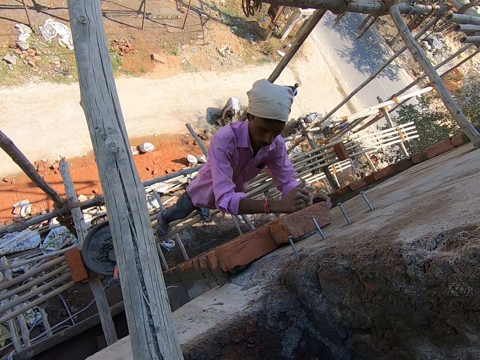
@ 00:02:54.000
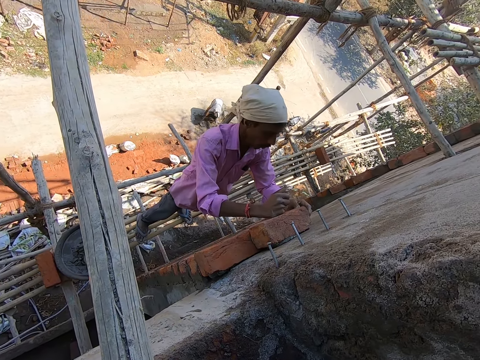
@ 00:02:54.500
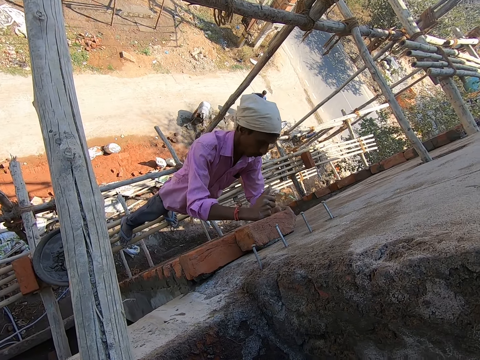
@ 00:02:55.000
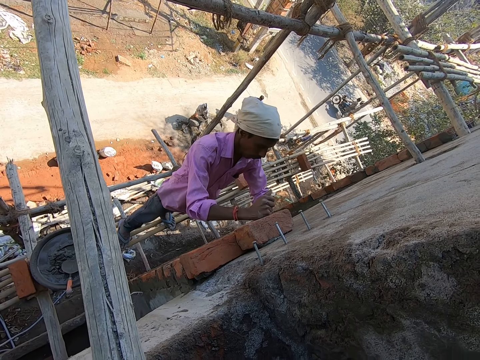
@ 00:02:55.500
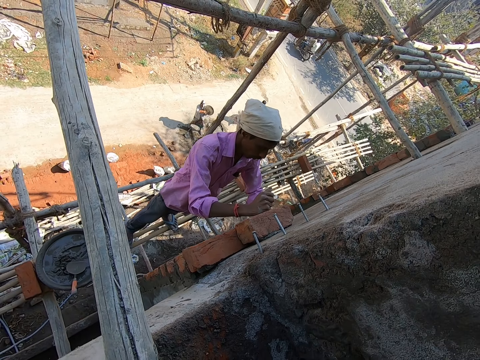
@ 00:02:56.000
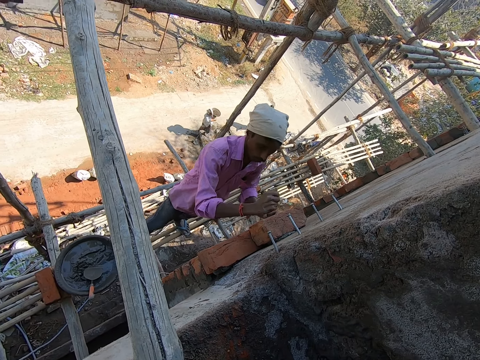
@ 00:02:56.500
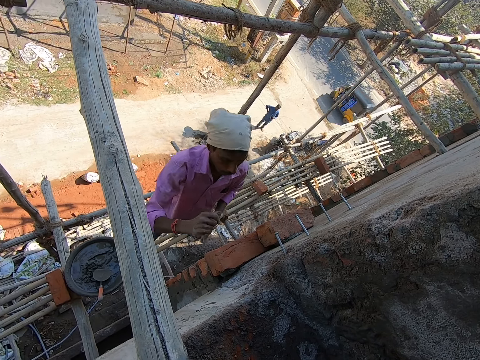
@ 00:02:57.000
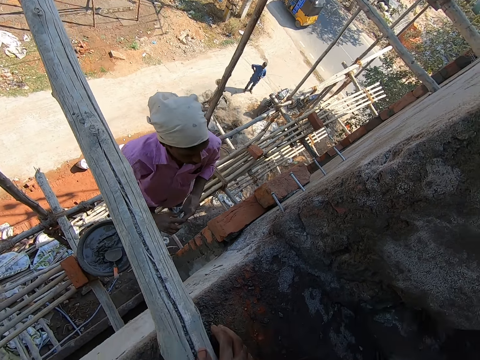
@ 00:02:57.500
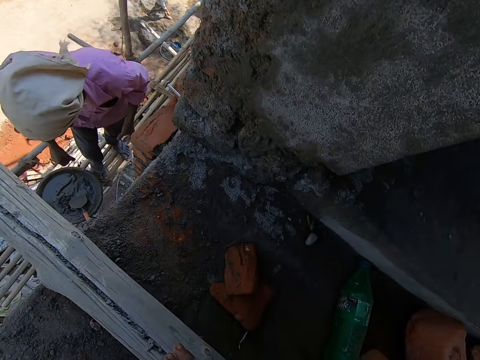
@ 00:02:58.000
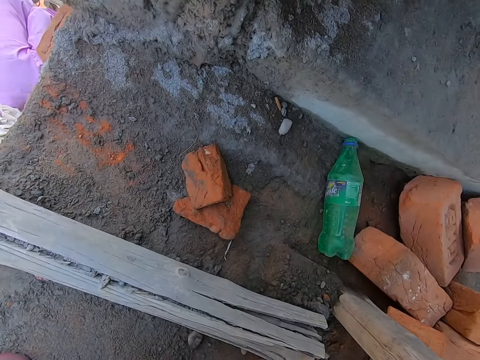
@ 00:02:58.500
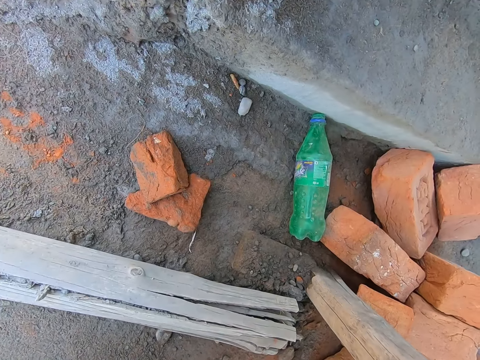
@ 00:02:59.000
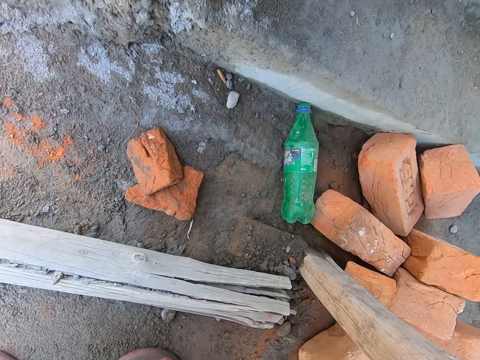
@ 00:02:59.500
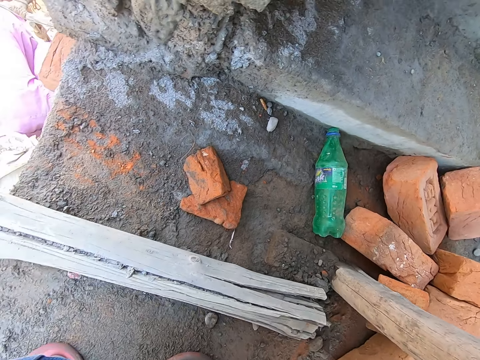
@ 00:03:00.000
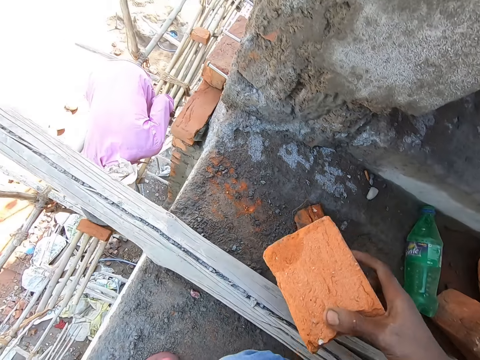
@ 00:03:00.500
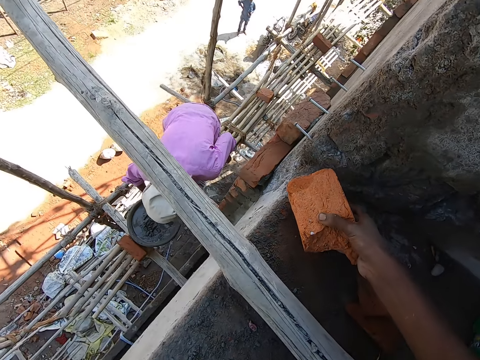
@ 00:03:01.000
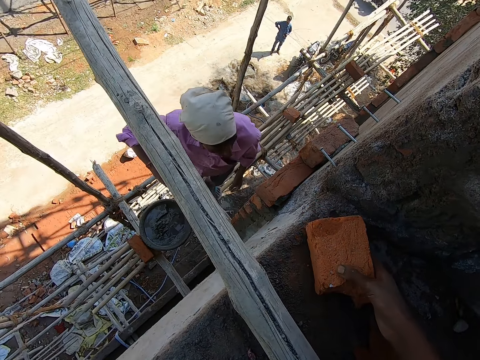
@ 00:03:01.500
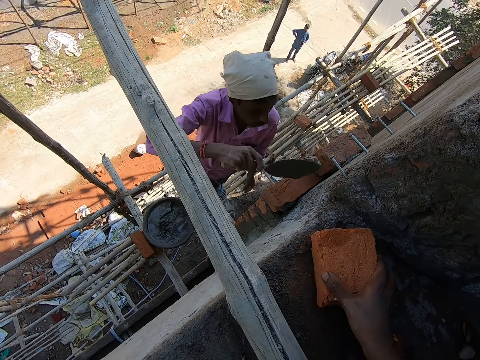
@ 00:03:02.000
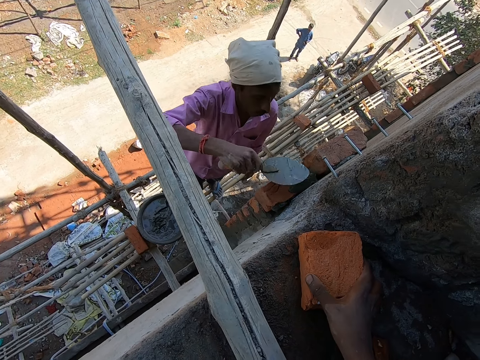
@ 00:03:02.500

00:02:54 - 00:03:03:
The camera wearer sticks bricks on the wall. The woman carries the head pan with both hands. The camera wearer holds the brick with his right hand. The man takes some cement with the hand trowel in his right hand, pours the cement on the brick with the hand trowel in his right hand, and spreads the cement on the bricks with the hand trowel in his right hand.

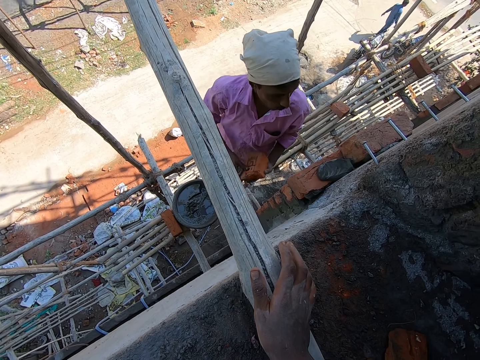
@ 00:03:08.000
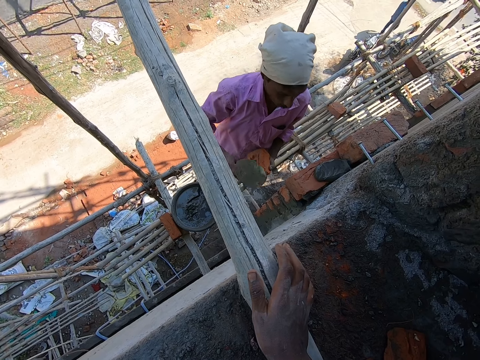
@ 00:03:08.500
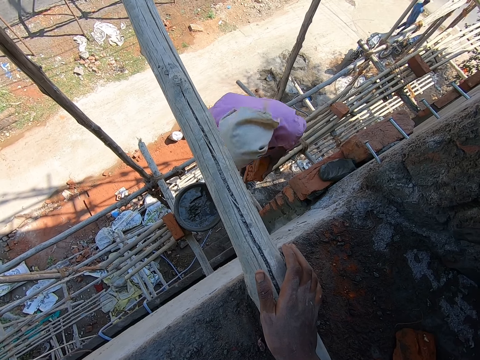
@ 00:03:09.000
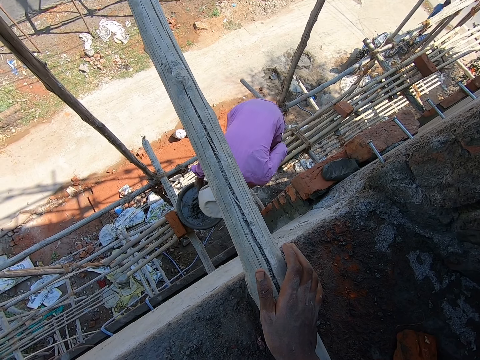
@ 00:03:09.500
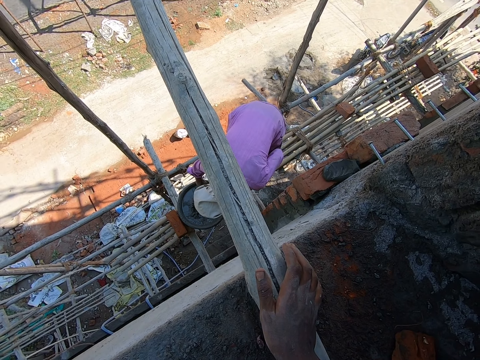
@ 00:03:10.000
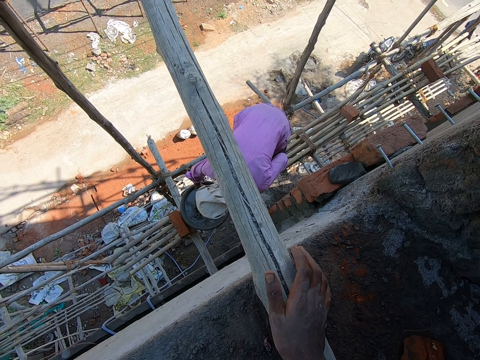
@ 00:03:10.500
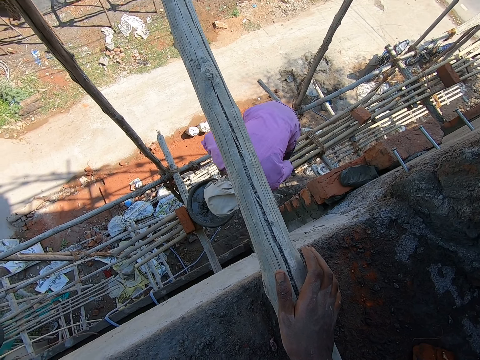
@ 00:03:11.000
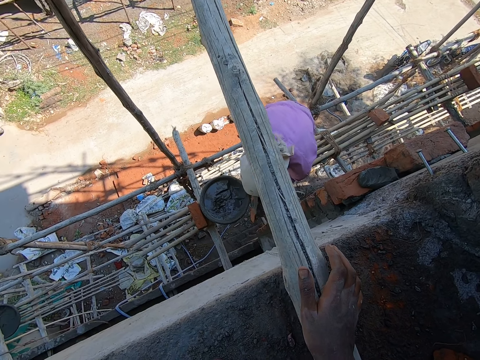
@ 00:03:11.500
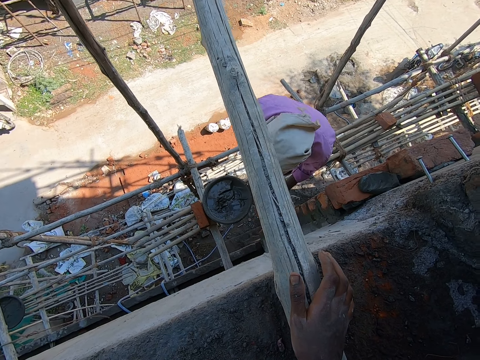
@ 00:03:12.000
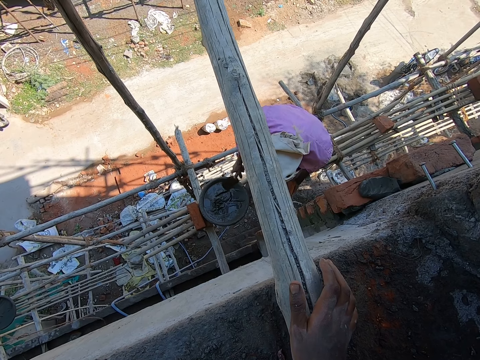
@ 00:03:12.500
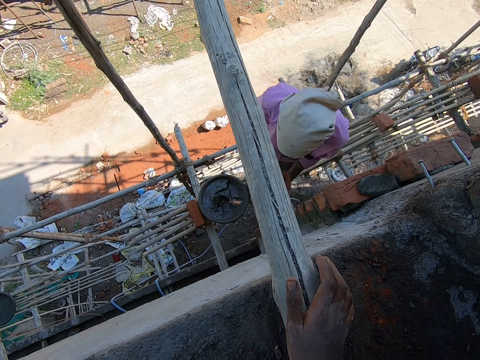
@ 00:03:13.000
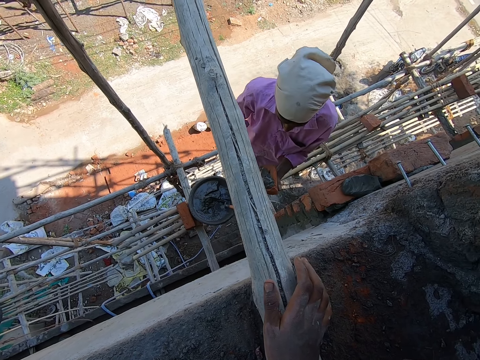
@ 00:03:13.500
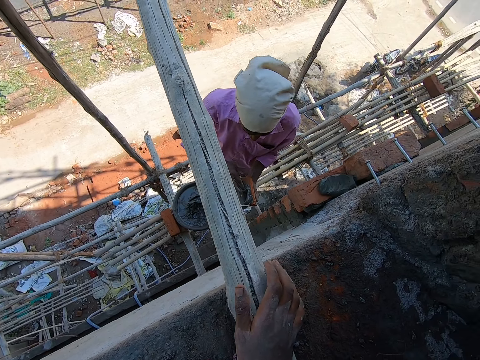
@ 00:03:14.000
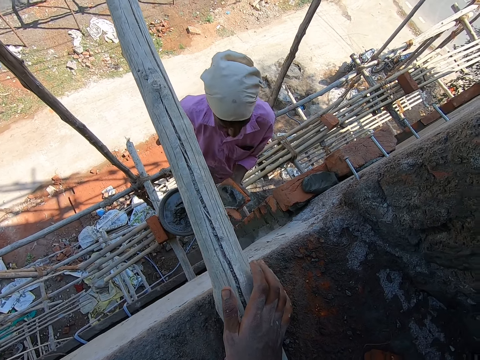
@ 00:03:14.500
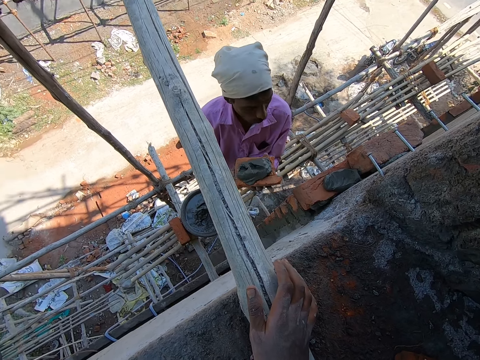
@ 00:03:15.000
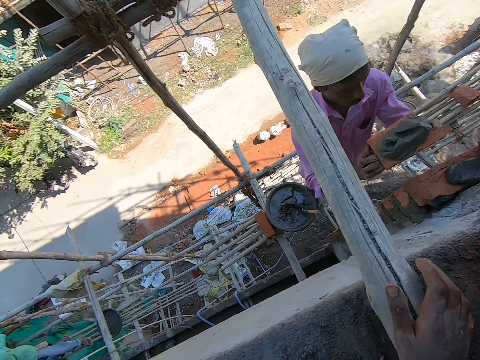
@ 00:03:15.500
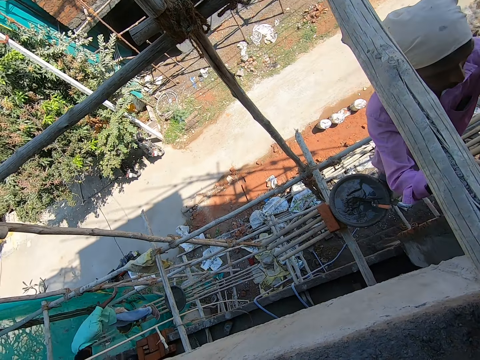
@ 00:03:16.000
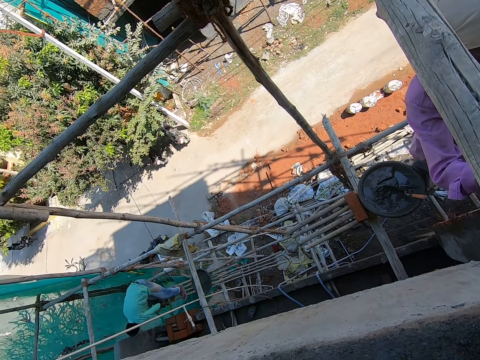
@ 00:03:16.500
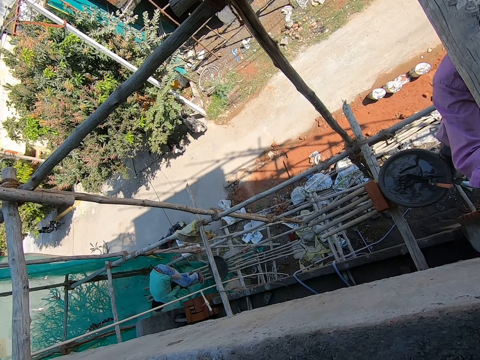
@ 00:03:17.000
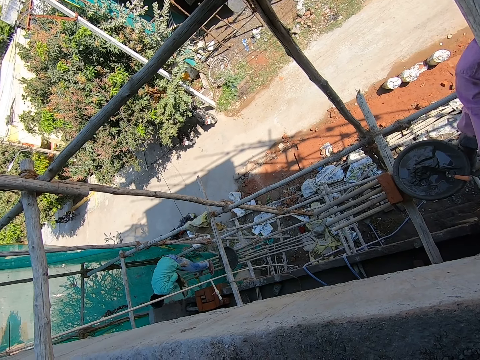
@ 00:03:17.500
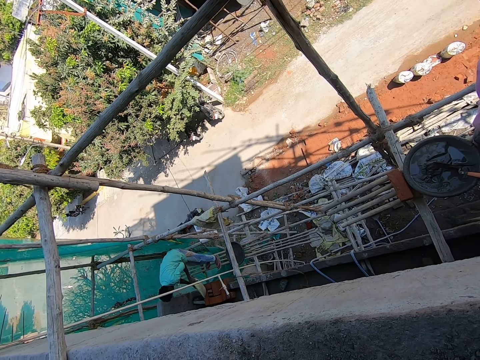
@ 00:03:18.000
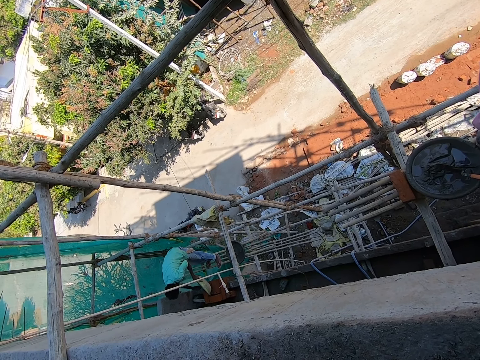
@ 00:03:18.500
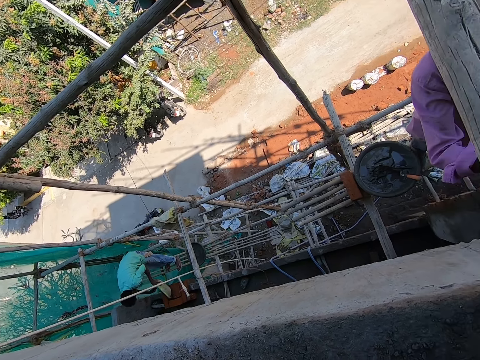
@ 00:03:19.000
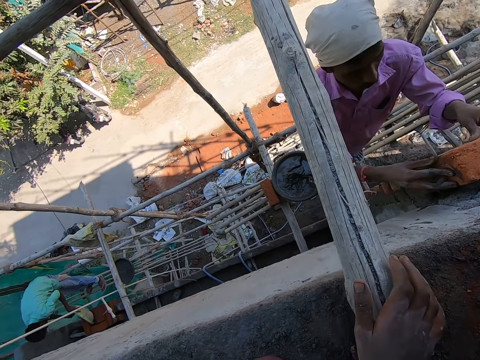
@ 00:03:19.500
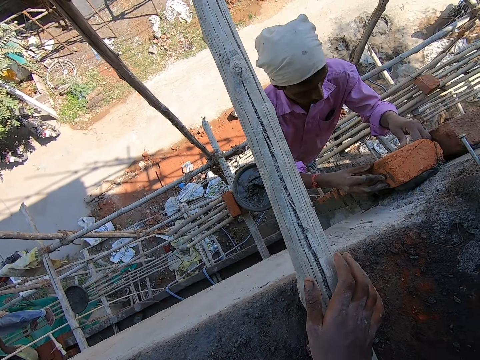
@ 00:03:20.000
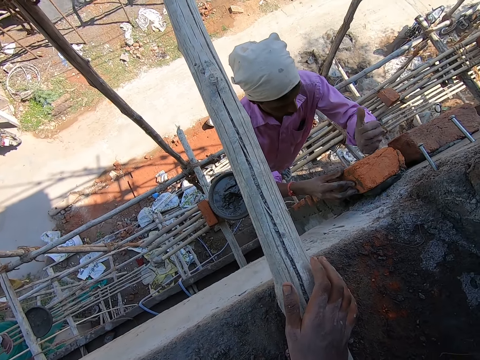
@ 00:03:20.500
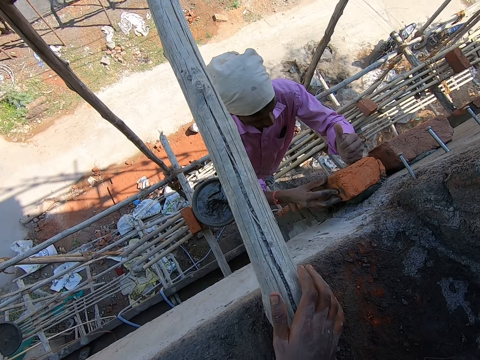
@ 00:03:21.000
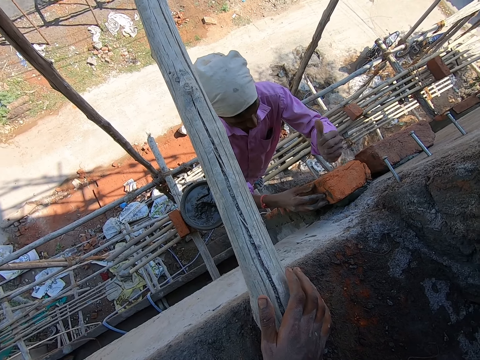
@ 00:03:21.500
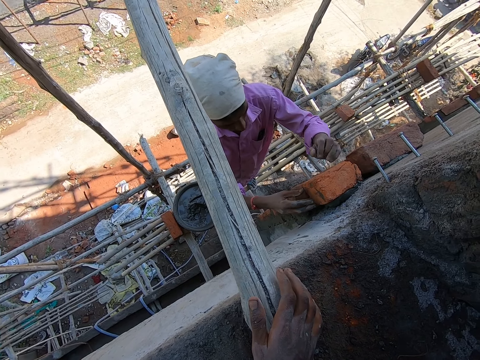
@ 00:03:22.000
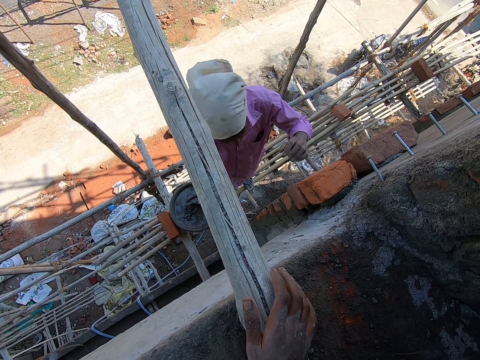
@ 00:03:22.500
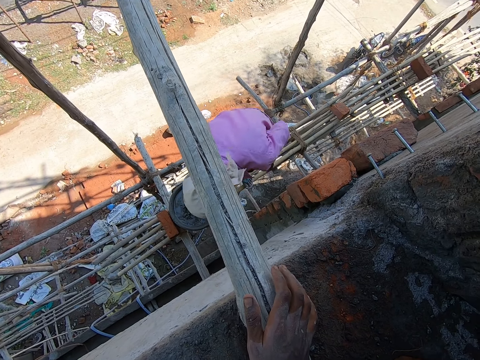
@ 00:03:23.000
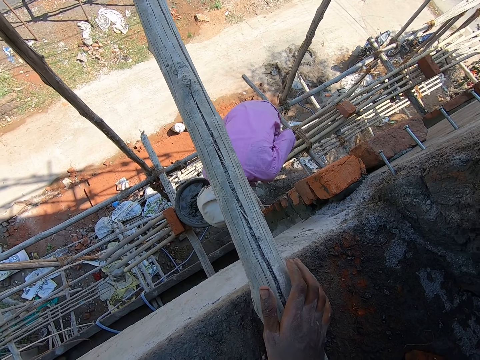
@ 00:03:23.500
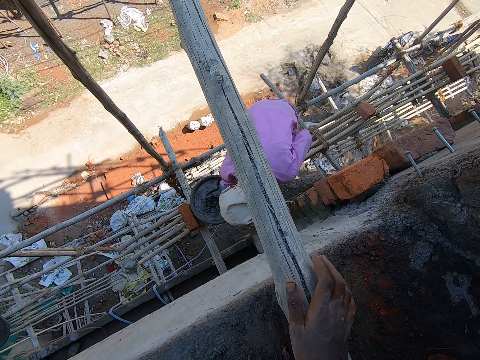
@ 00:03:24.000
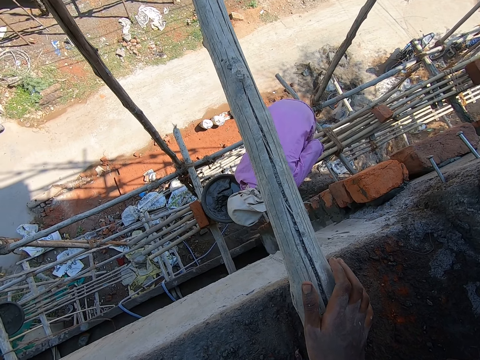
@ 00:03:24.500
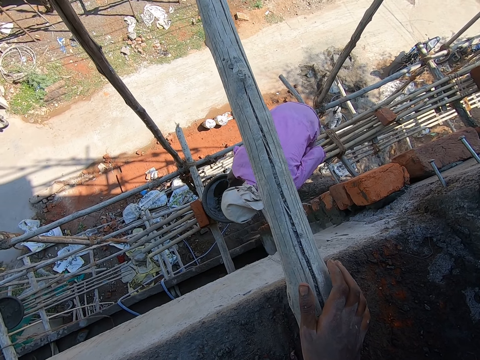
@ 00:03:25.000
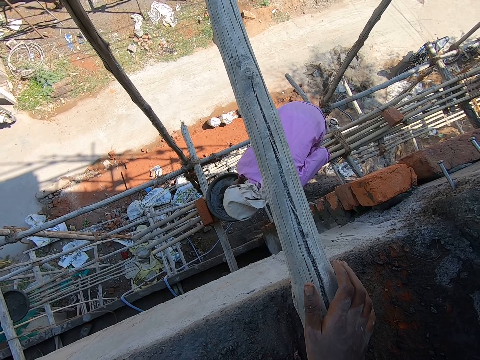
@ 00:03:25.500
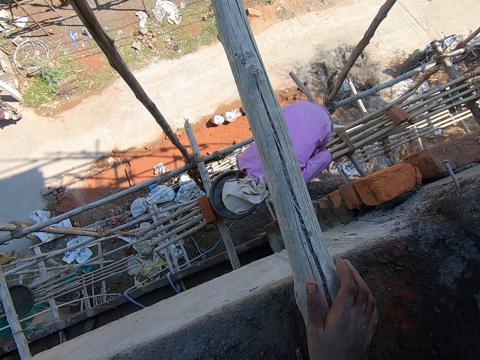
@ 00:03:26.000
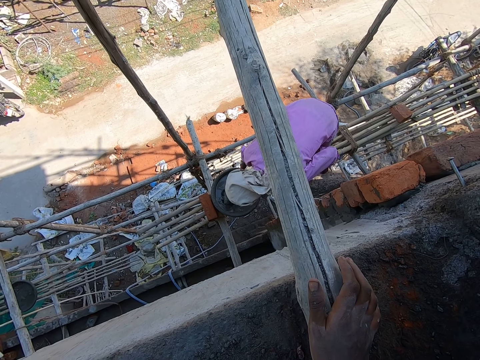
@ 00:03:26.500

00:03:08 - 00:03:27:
The man takes some cement from the head pan with the hand trowel in his right hand. The man drops the hand trowel into the cement in his head pan with his right hand. The man spreads the cement on the brick with his right hand and places the brick on the bricks with both hands. Another man carries the head pan with both hands and pours cement from the head pan into the bricks with both hands. The first man holds the bricks with both hands and hits the brick with his left hand. The first man takes some cement from the head pan with the hand trowel in his right hand.
